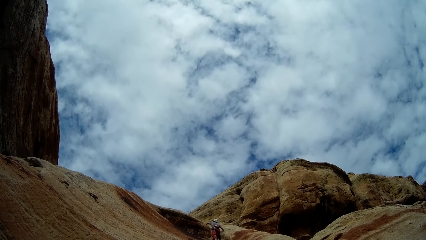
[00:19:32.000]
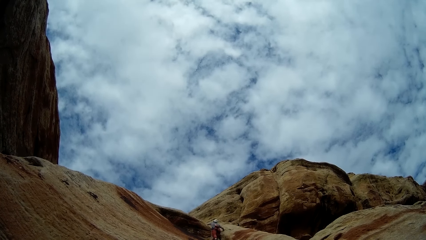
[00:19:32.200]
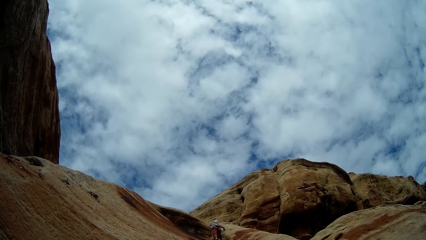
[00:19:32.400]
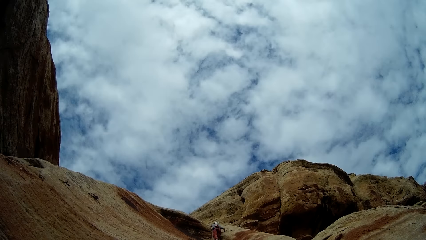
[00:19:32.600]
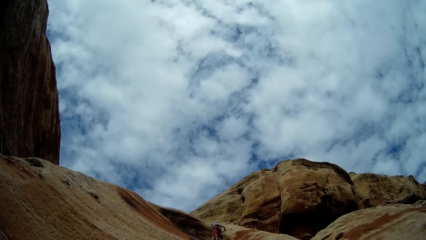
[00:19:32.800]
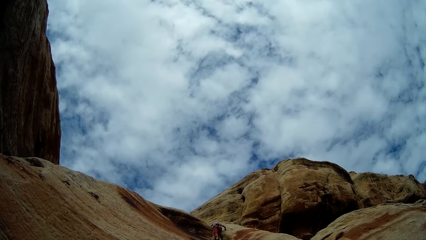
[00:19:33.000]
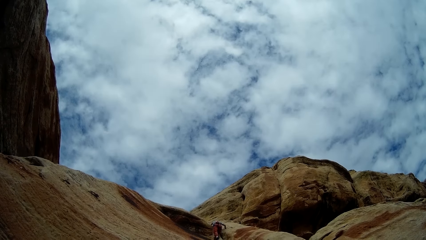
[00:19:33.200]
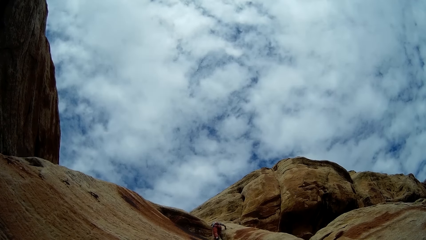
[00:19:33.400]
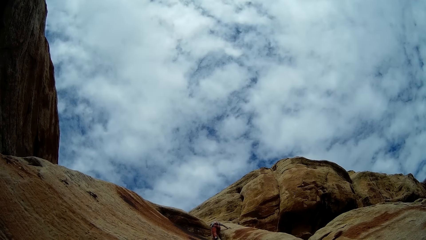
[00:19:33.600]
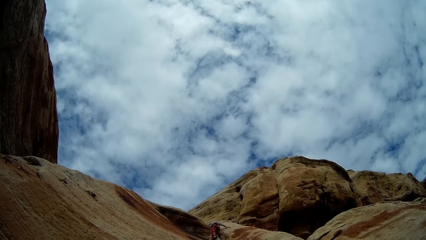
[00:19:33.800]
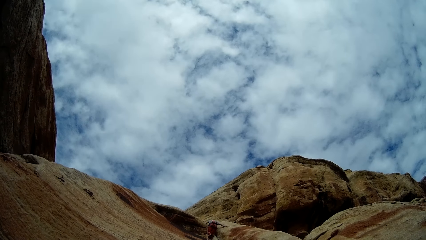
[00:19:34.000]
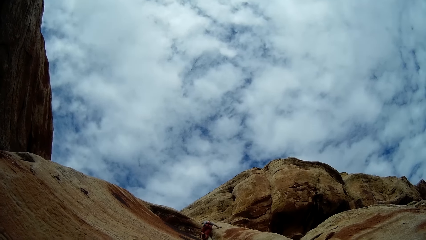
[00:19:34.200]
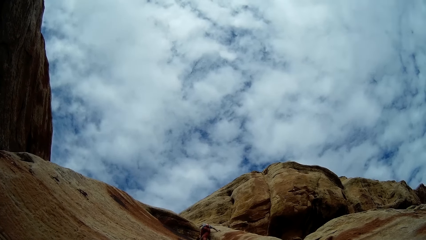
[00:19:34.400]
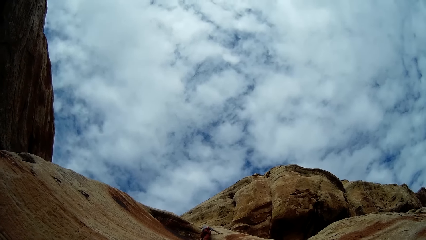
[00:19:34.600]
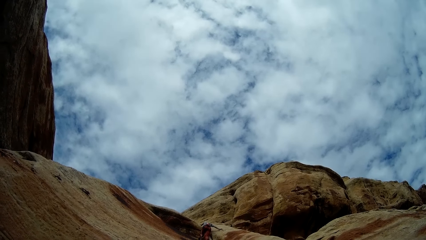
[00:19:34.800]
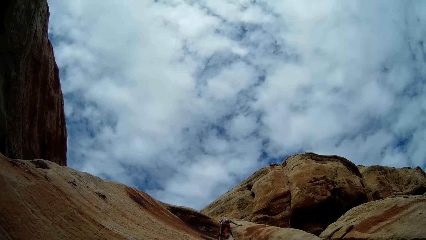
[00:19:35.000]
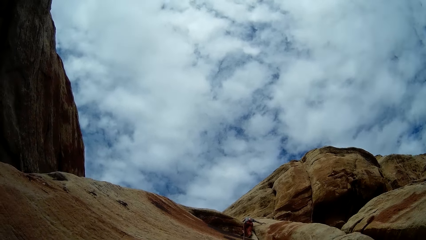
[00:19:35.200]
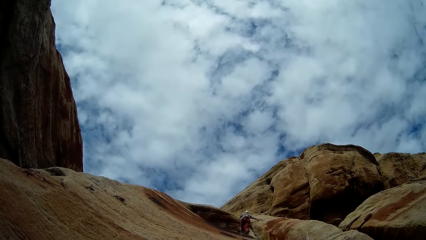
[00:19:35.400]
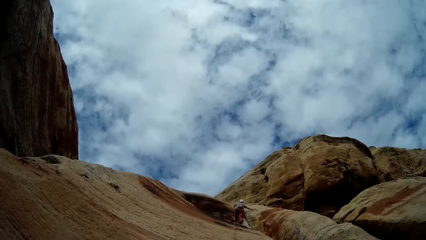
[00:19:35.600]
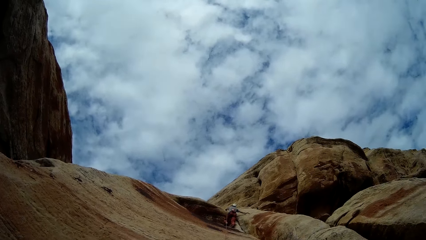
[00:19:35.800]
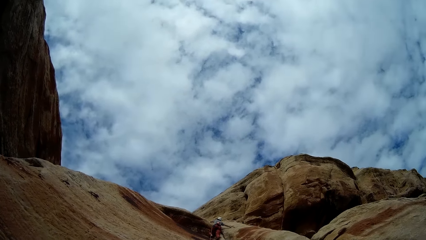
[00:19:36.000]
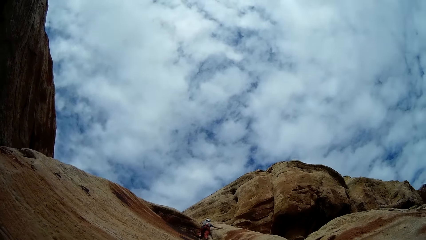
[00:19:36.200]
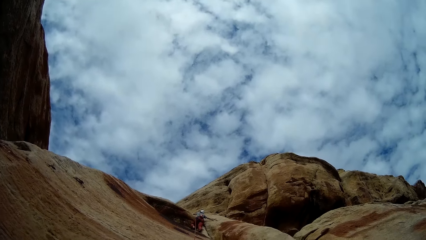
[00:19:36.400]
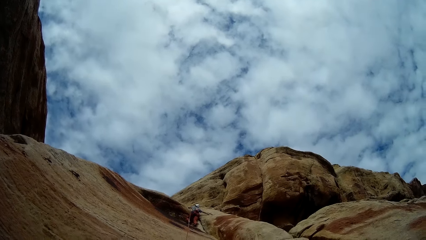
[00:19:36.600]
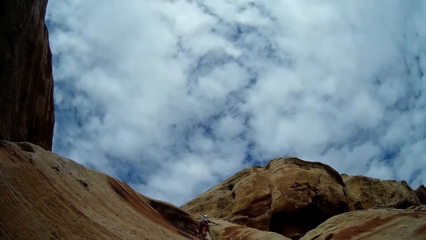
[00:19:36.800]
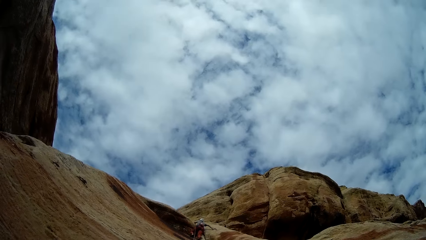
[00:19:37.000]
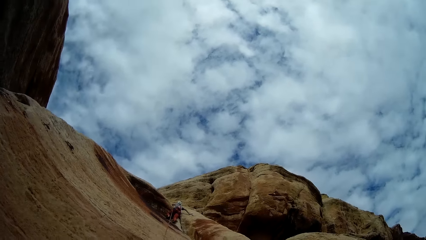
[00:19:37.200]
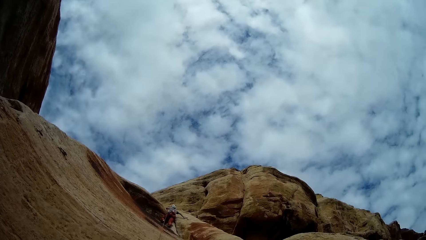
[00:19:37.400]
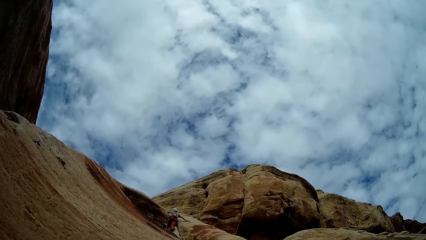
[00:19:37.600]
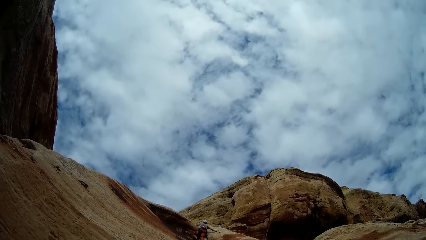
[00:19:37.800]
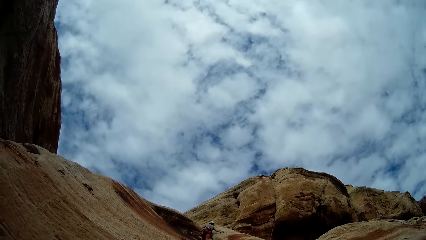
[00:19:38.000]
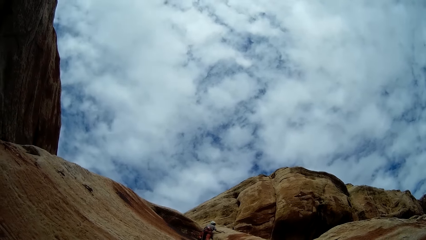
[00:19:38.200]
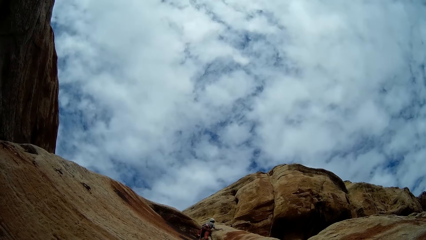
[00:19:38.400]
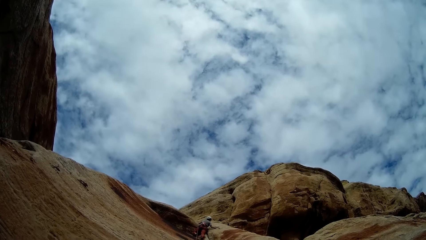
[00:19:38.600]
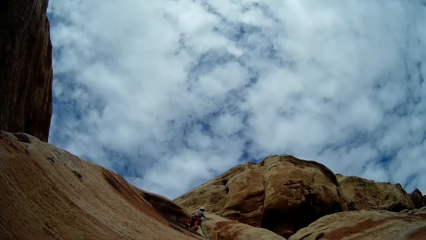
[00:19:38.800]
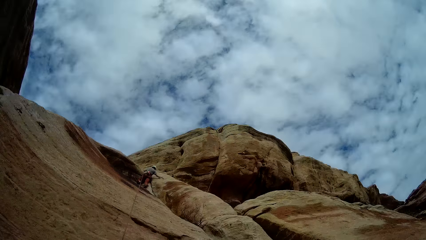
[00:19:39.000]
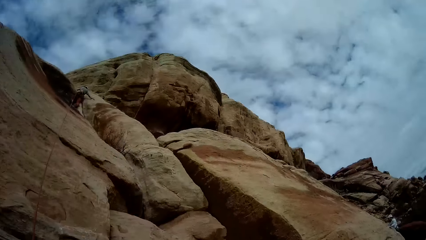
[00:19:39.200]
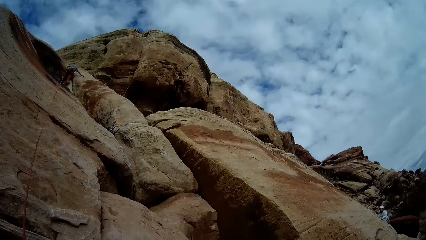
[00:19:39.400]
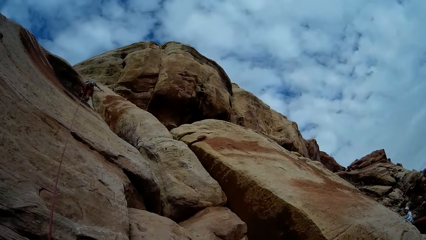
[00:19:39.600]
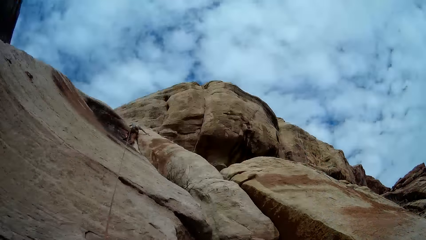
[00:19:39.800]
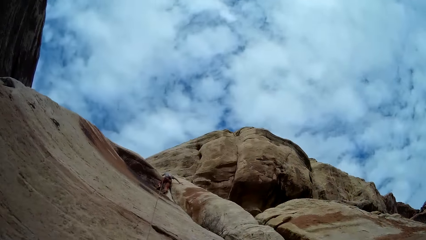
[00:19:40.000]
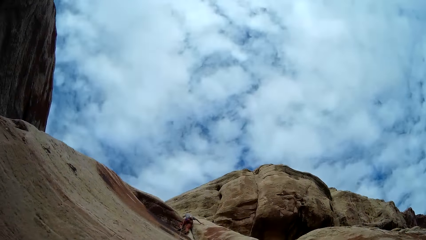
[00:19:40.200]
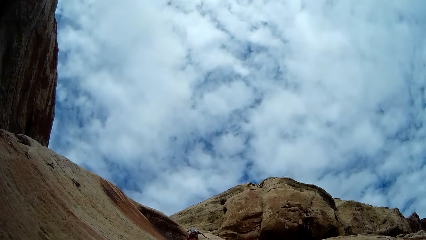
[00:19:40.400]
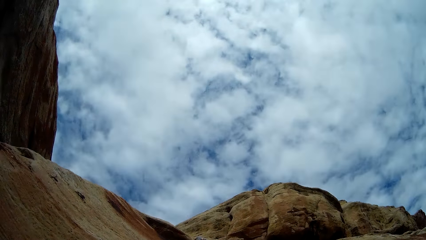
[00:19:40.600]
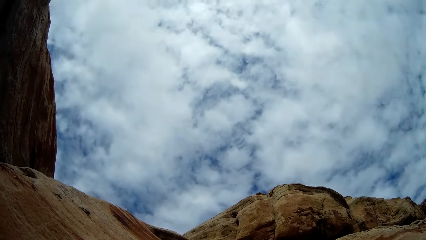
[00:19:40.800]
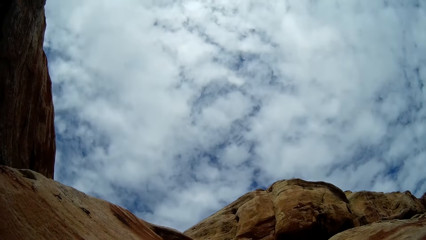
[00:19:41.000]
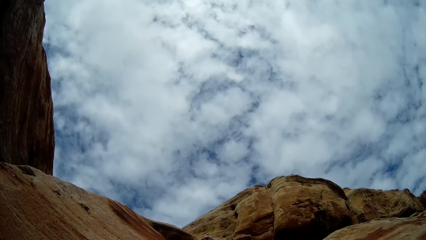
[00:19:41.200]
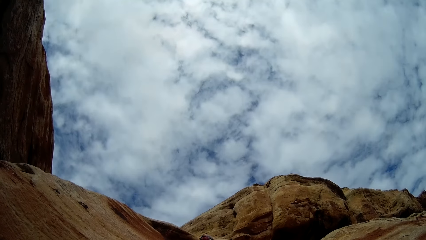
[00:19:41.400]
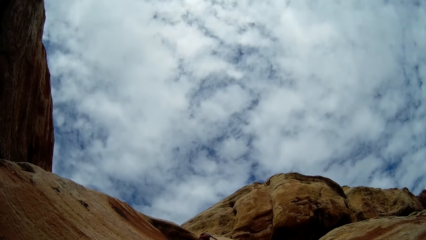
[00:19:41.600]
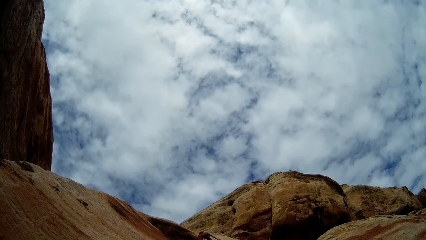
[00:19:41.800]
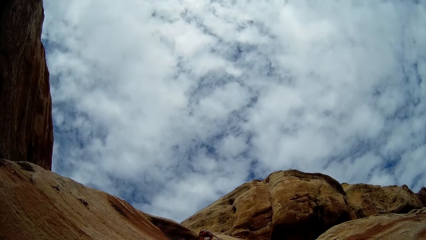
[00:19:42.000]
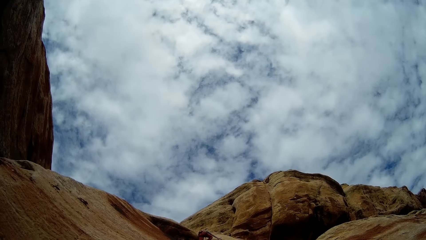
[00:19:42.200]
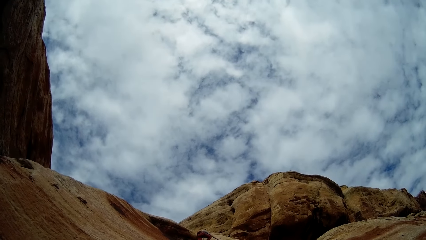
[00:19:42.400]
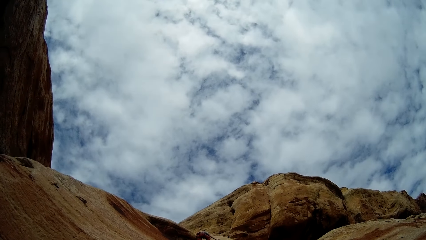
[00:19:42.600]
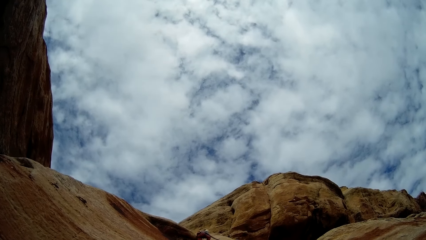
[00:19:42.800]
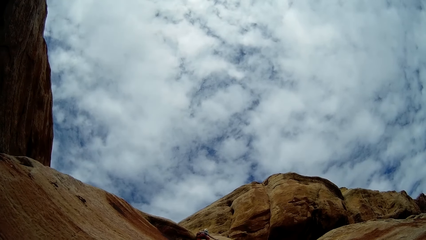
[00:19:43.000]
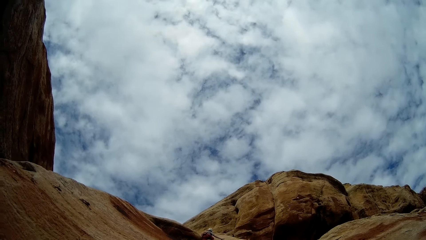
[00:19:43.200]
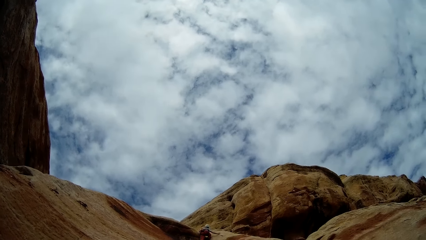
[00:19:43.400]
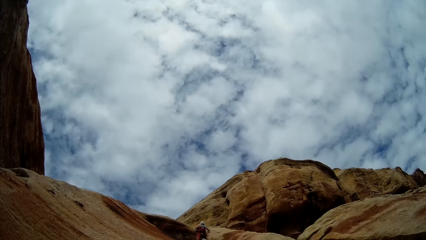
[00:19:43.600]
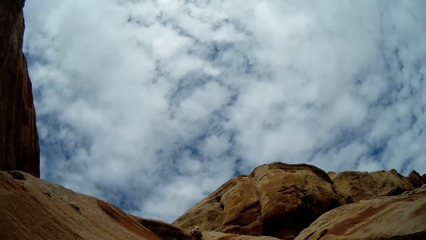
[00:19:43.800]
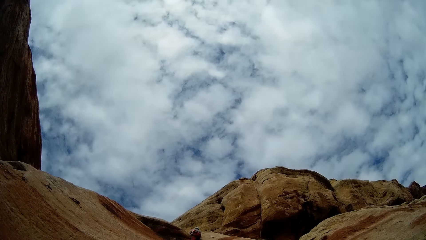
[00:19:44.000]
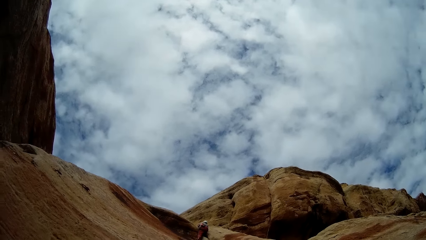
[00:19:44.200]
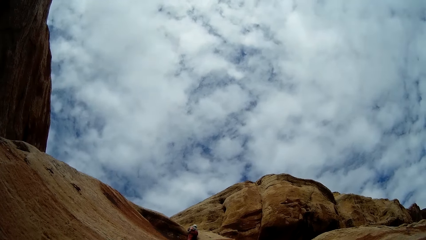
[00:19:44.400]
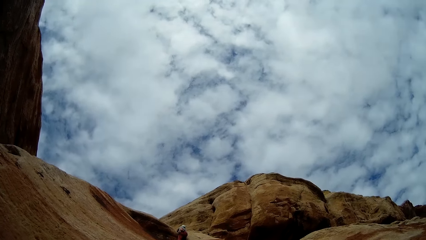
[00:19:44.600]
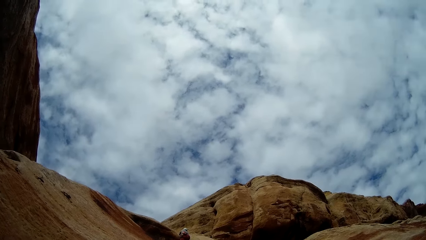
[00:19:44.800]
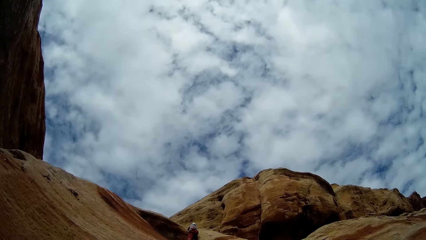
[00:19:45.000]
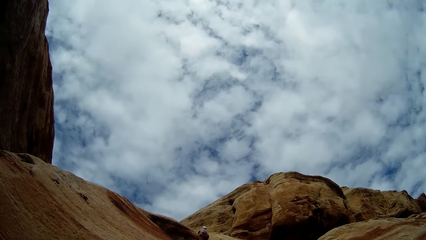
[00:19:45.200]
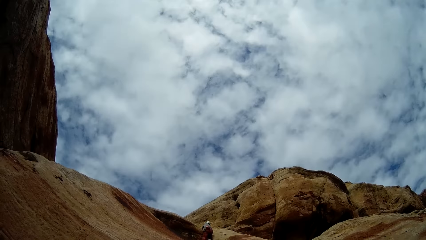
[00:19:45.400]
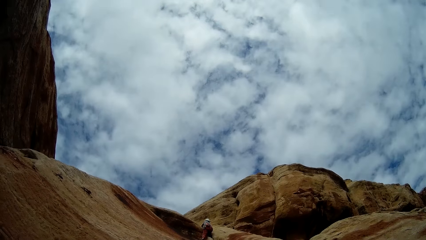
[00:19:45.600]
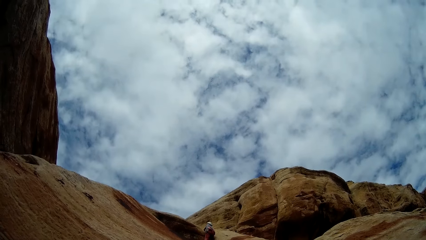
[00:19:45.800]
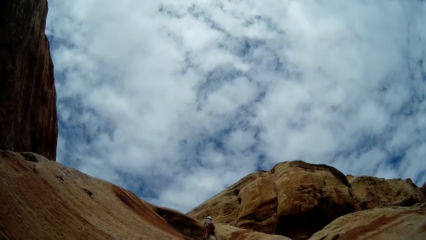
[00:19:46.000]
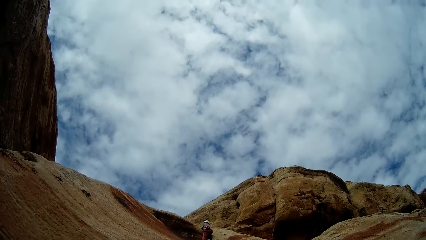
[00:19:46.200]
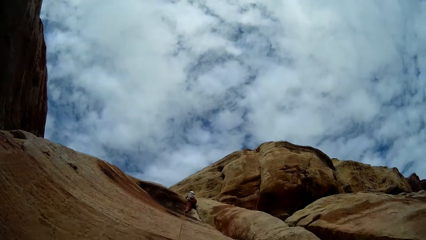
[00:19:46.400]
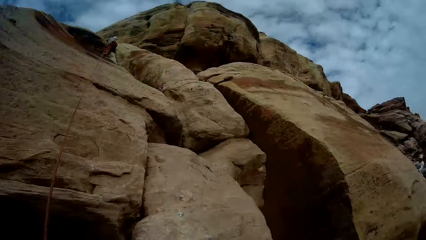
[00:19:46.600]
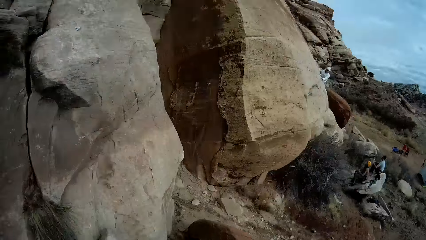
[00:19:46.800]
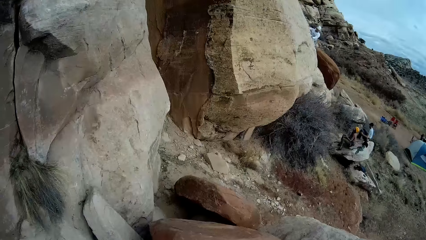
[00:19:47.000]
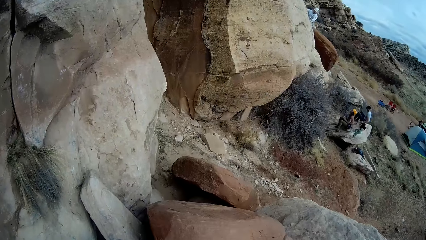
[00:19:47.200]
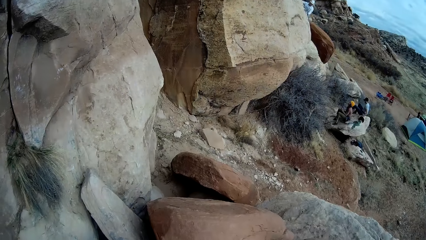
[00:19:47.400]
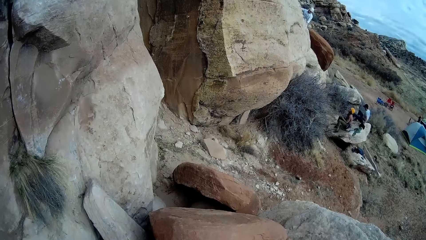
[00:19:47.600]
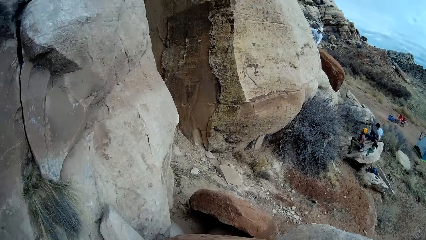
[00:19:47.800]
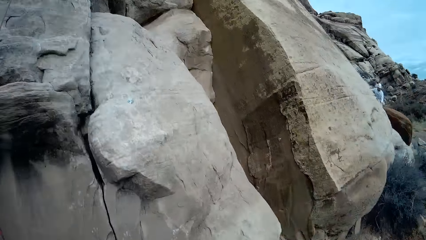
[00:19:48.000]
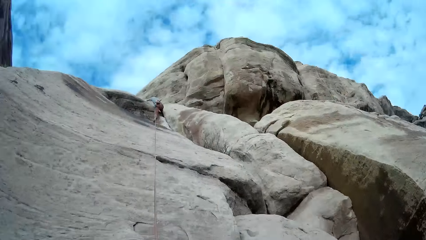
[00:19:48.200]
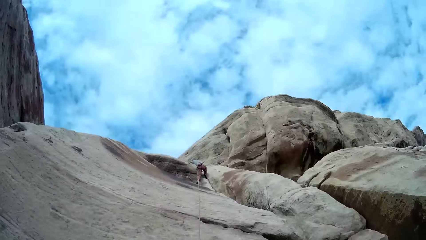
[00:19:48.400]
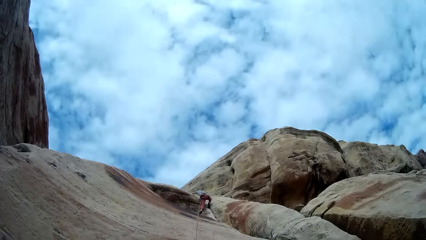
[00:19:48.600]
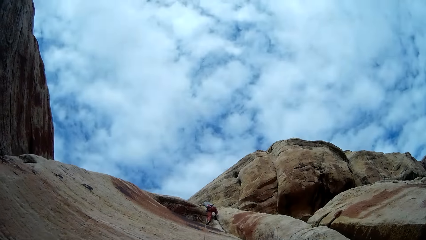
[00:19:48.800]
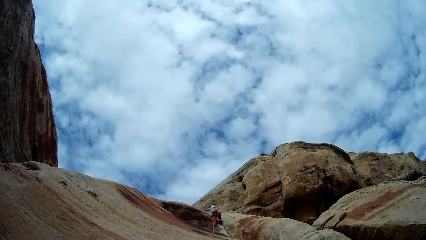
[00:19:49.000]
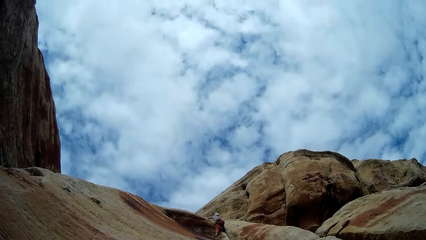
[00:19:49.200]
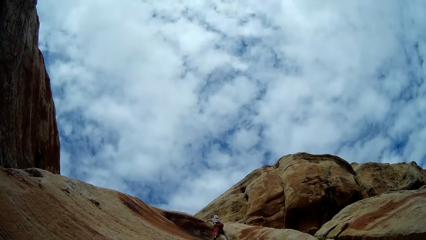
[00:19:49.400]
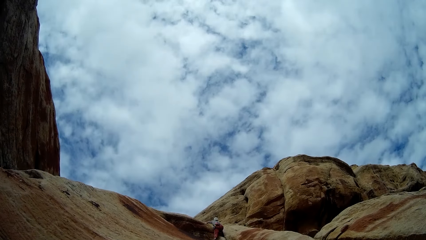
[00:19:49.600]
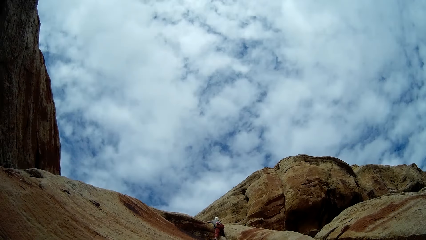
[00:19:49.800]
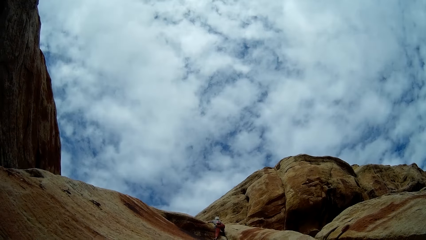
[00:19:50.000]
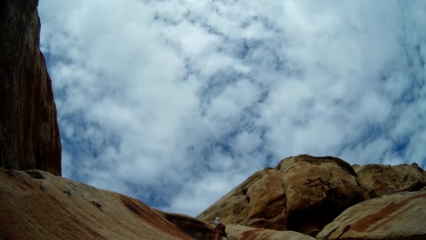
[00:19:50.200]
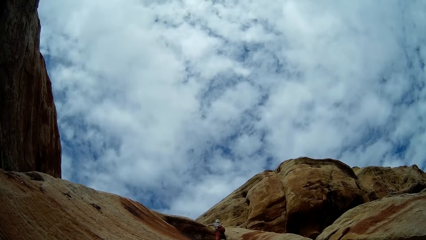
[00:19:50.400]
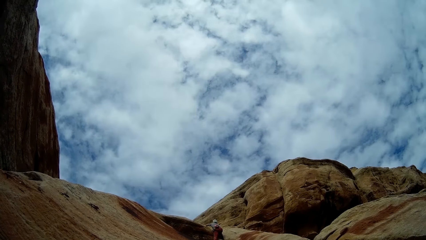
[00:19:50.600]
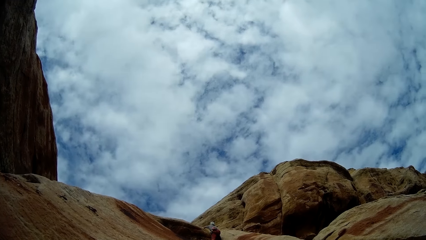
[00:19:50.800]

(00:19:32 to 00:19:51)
The camera wearer looks around.
